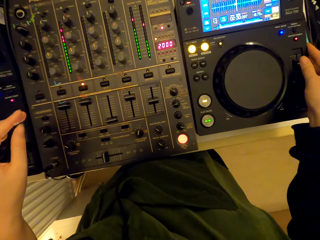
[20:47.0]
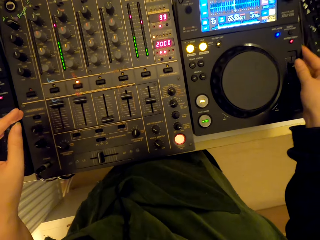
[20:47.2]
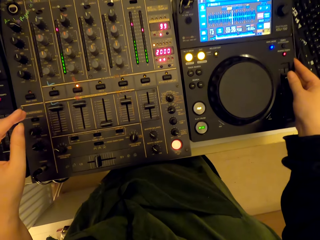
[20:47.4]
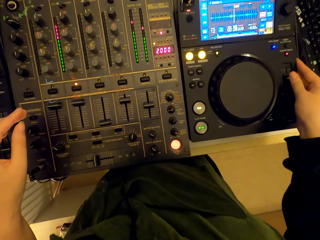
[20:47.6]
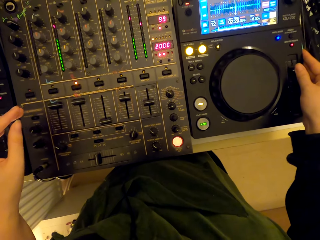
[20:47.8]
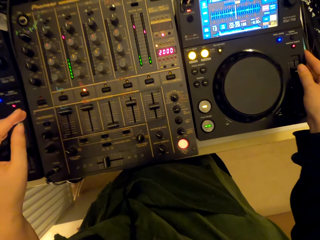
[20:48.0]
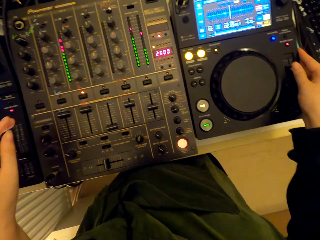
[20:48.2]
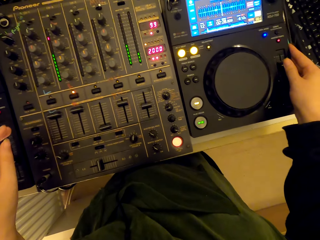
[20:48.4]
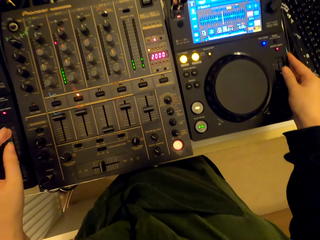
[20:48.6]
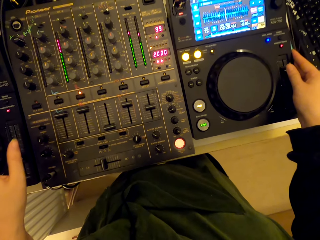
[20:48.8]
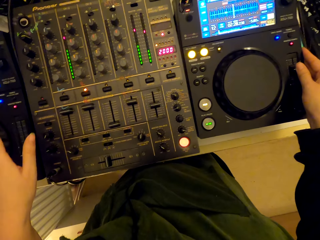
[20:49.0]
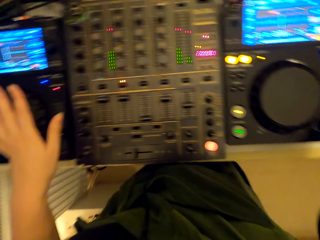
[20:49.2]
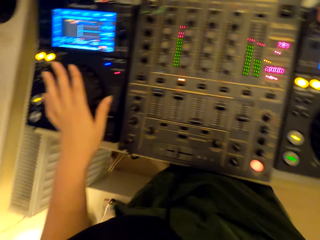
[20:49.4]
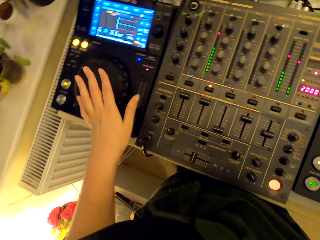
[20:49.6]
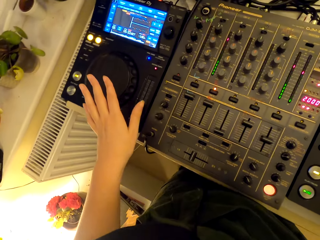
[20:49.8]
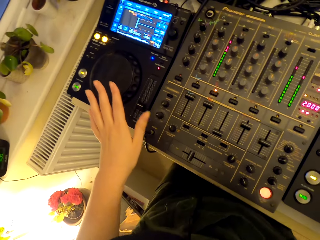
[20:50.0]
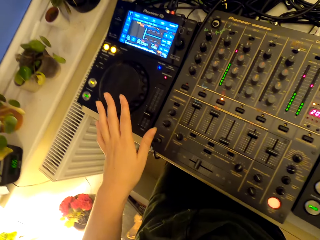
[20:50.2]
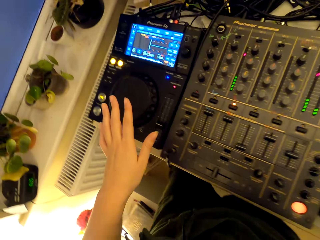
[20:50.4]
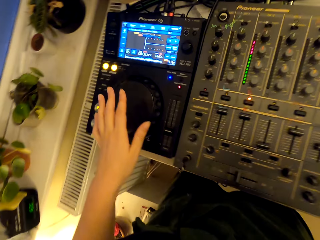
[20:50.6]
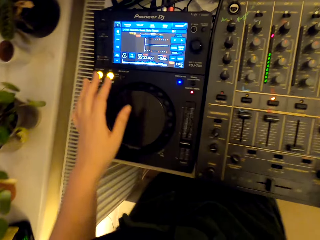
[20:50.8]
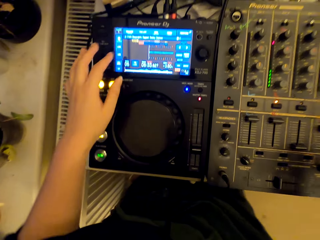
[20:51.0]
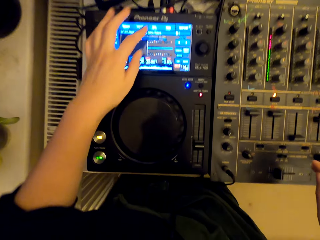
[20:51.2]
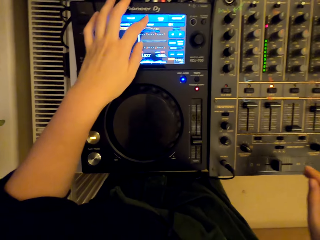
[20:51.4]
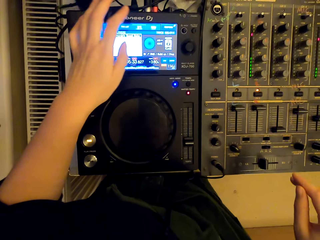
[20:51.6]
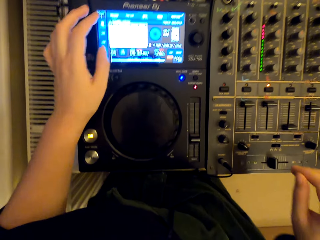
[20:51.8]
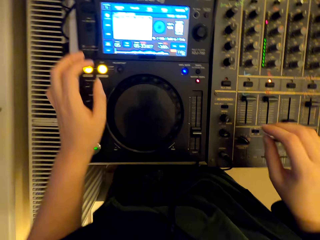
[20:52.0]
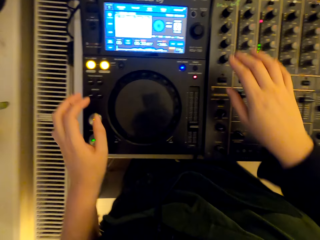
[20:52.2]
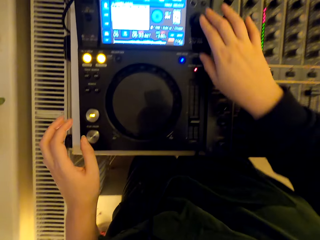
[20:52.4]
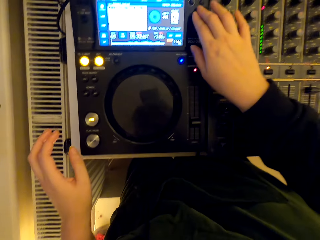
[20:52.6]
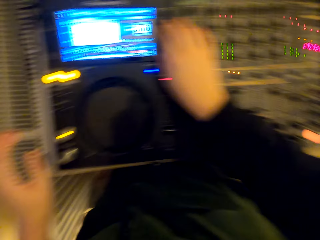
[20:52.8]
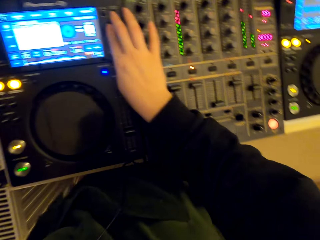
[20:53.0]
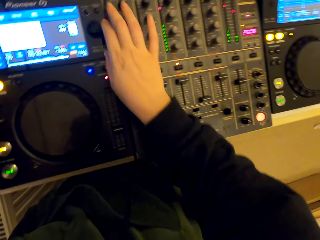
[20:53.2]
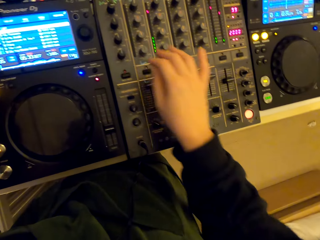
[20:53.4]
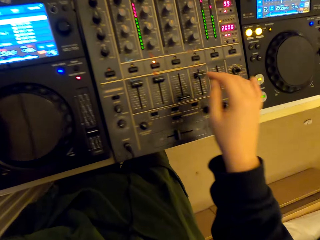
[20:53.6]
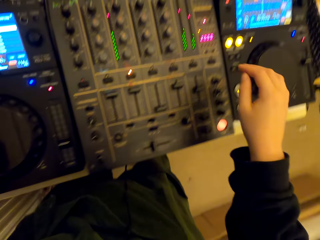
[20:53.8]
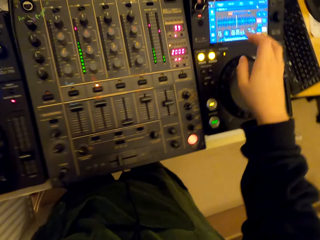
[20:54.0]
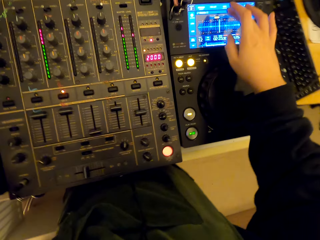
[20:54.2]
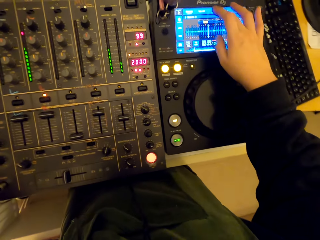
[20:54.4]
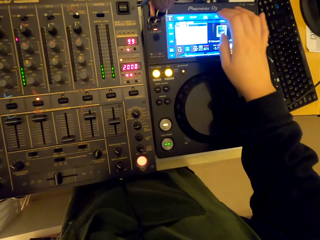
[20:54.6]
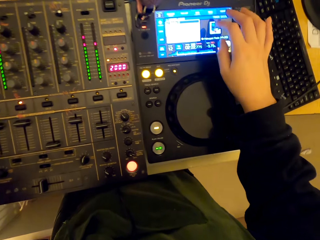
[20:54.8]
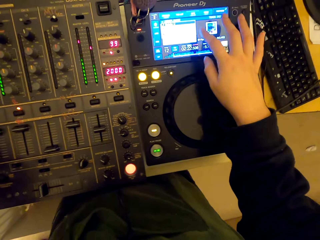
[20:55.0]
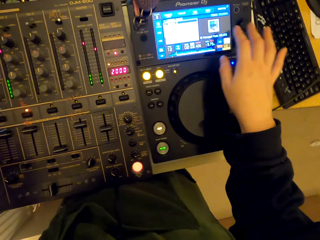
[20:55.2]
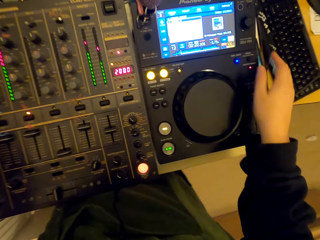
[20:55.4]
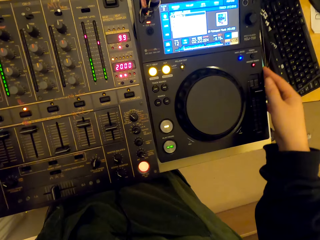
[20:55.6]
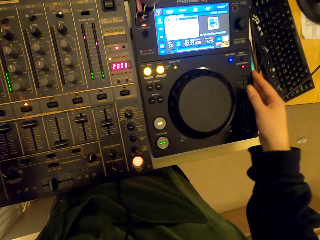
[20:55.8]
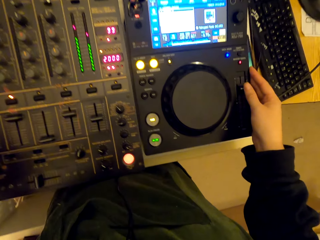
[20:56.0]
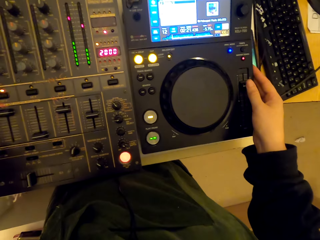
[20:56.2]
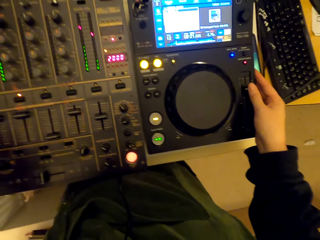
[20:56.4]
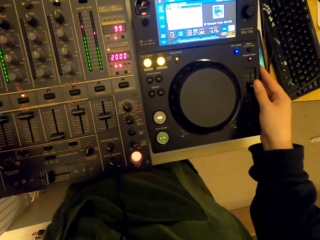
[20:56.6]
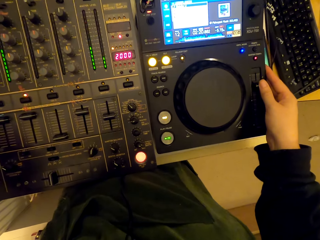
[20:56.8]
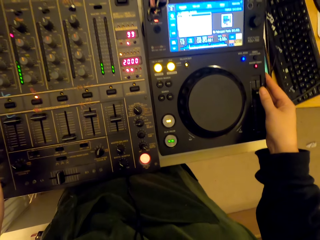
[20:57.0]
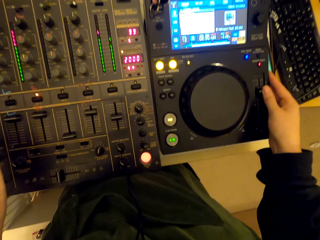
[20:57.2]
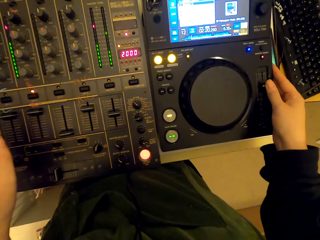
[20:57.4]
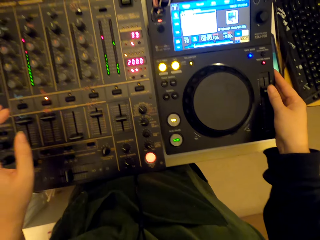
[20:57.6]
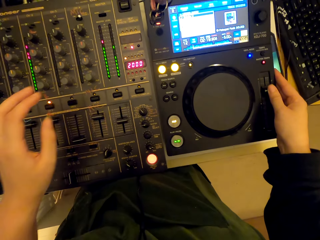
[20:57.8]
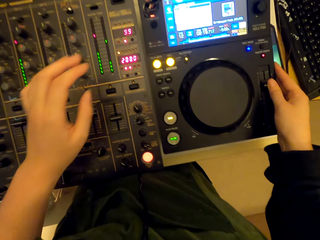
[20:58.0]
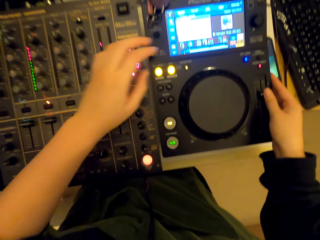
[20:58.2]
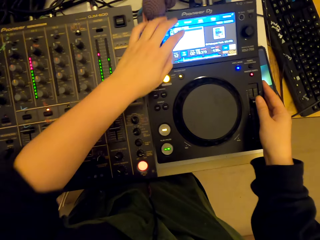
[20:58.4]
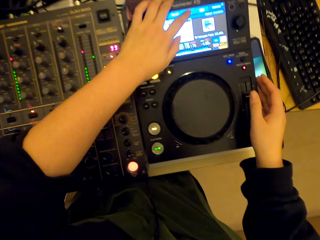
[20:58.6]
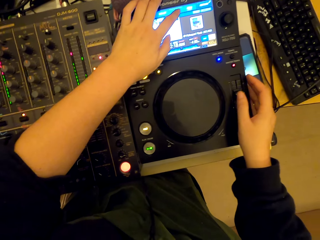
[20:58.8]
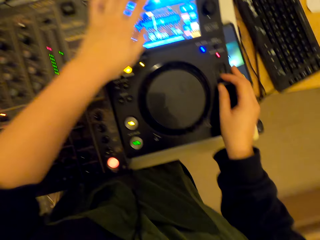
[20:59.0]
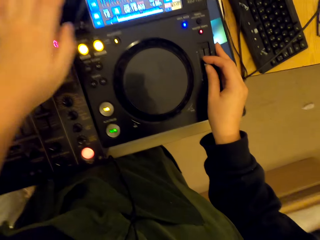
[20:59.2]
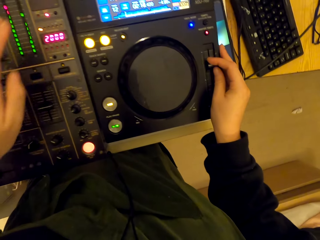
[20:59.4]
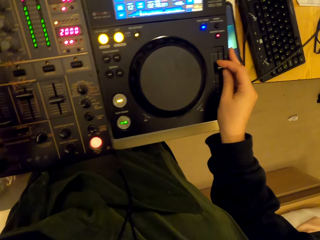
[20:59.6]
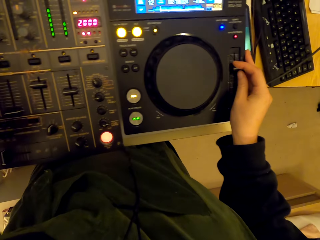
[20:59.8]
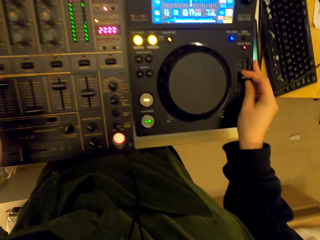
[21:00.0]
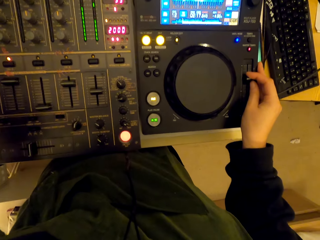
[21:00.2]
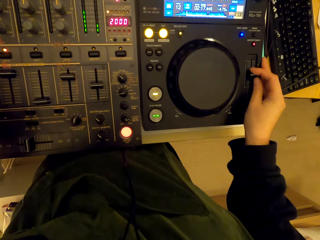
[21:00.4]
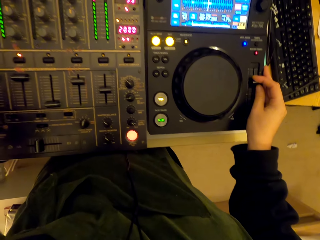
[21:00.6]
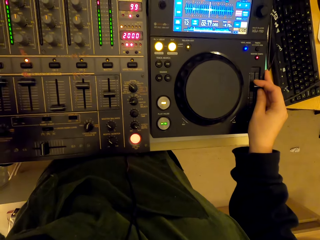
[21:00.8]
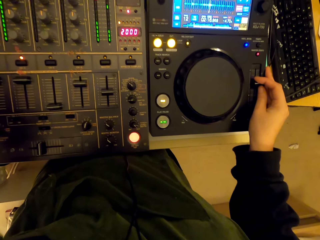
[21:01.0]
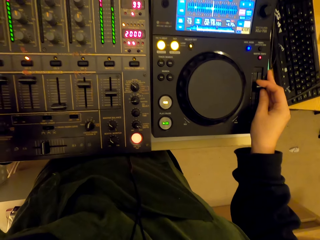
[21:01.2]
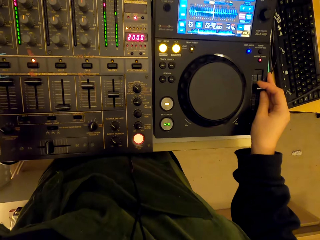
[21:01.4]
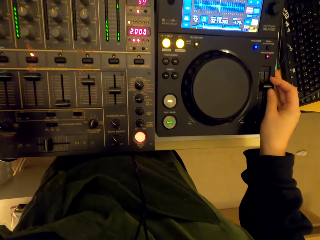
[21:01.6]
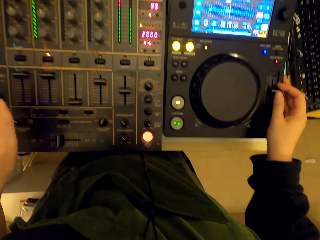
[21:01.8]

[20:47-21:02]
The camera wearer looks at something. They touch the screen. They press the button. They touch the screen. They adjust the pitch slider. They touch the screen. They adjust the pitch slider.

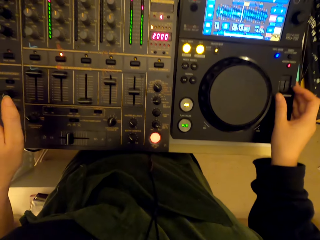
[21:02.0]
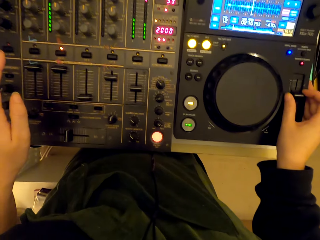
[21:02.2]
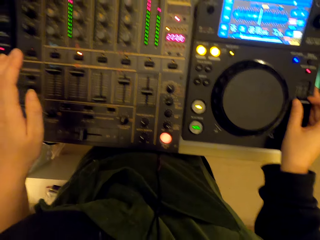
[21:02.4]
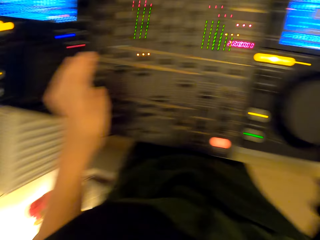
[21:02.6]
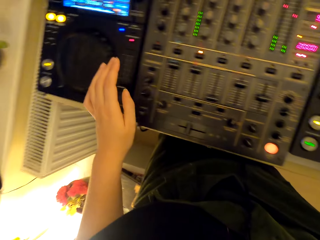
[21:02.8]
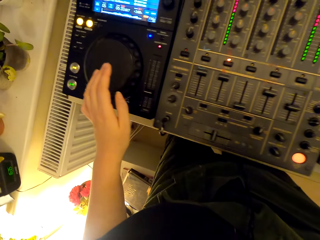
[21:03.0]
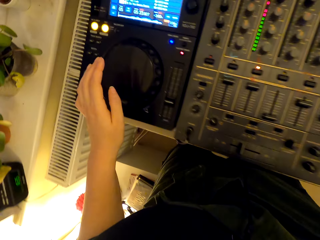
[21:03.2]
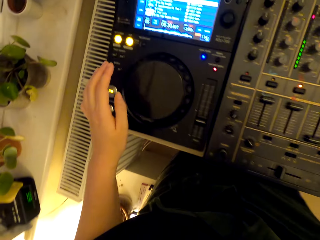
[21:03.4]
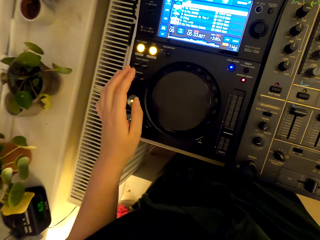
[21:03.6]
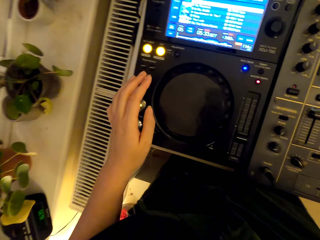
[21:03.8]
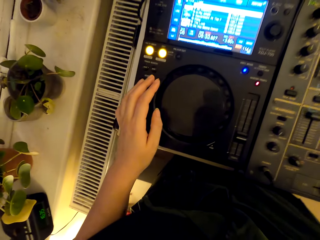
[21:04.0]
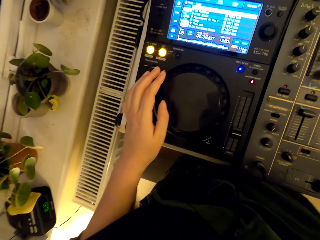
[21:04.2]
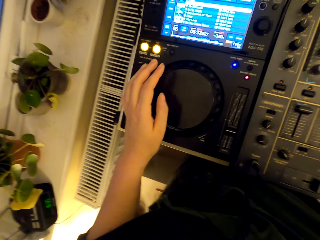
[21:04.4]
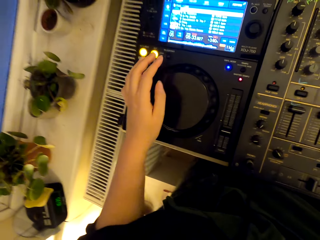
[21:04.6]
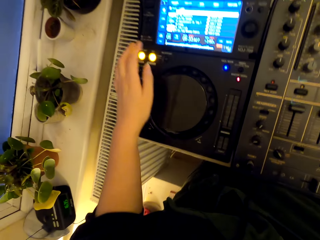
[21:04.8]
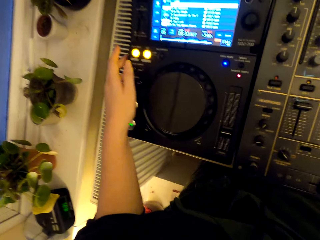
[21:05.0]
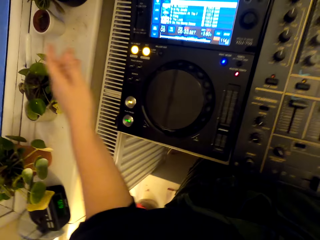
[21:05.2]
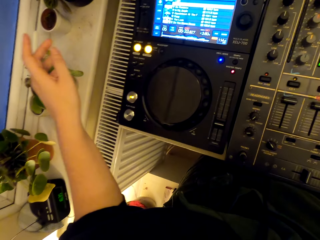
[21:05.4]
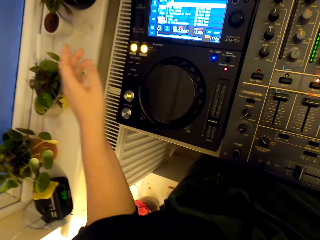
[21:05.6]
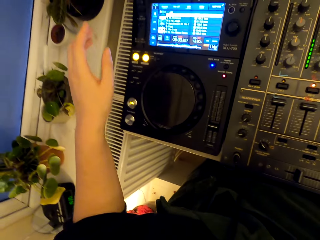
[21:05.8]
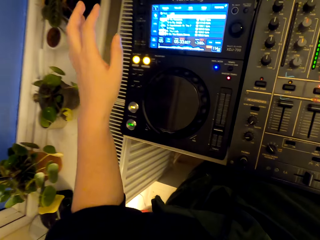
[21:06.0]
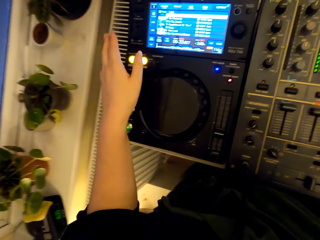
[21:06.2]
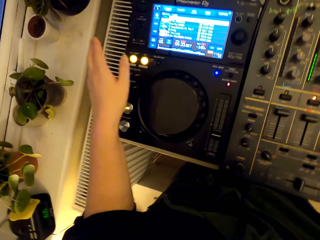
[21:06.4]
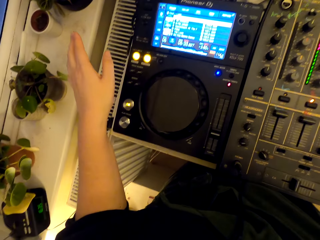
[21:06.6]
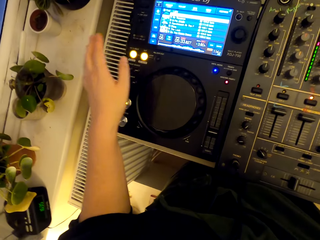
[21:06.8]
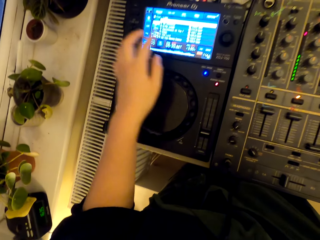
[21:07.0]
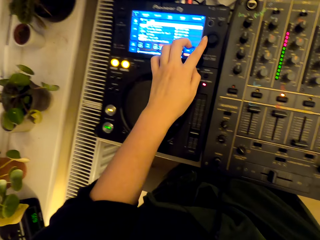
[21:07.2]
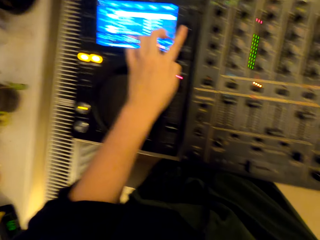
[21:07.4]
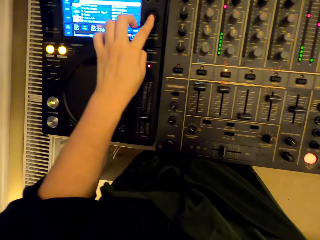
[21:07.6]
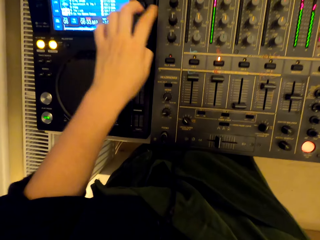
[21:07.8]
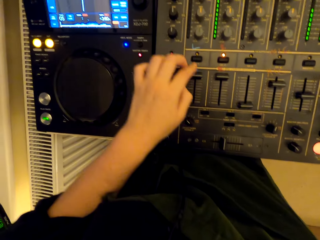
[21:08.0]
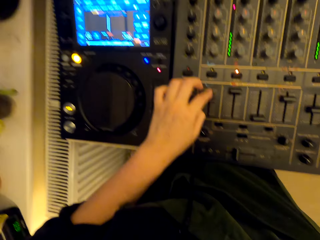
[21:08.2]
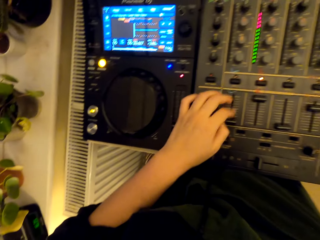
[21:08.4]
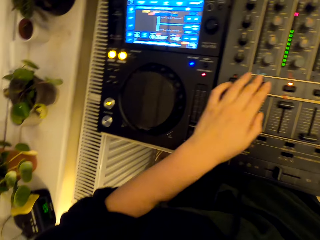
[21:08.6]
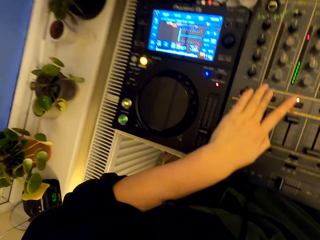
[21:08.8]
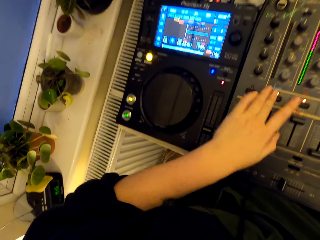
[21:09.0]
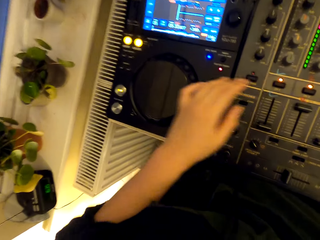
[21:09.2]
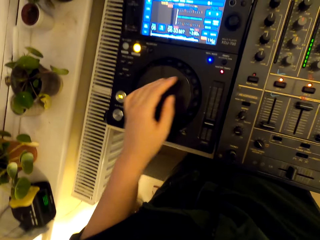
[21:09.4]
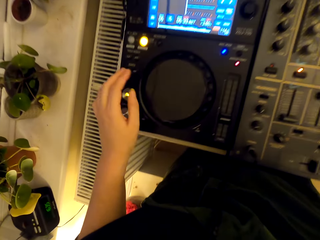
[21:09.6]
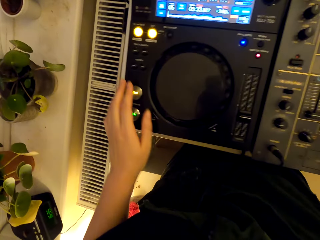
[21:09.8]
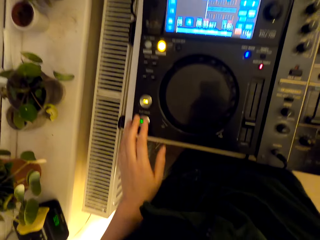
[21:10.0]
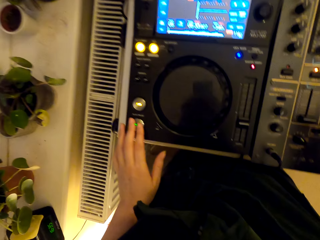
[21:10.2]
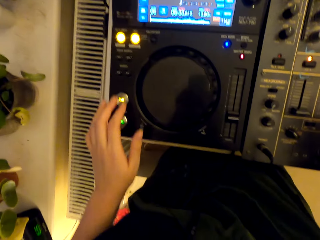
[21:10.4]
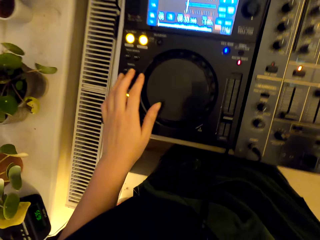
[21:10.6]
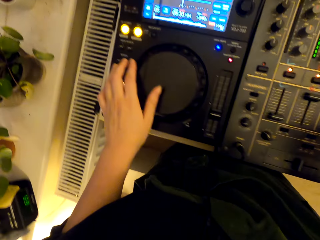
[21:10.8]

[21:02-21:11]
The camera wearer presses the button.
